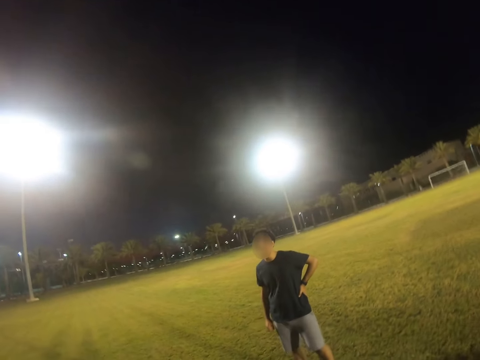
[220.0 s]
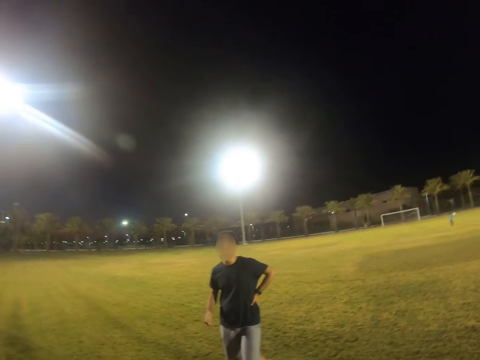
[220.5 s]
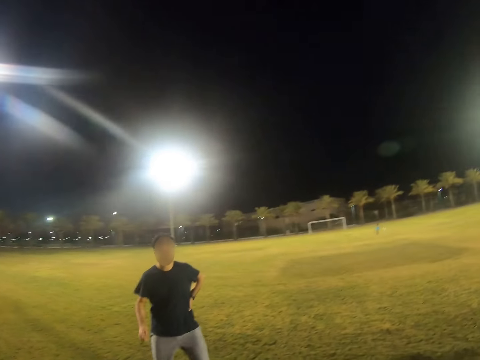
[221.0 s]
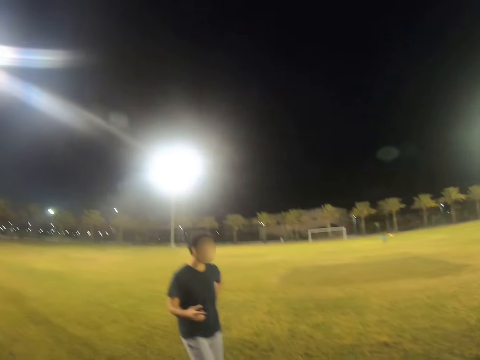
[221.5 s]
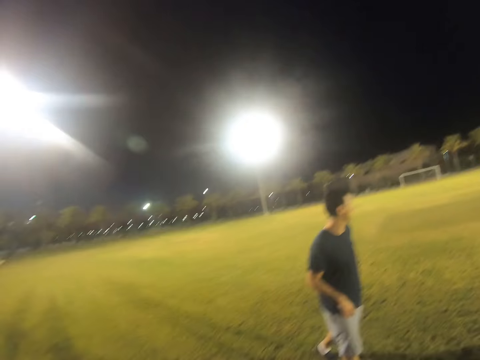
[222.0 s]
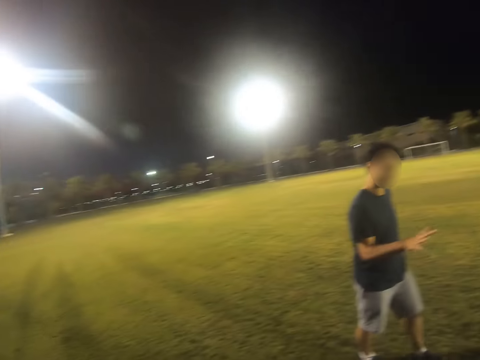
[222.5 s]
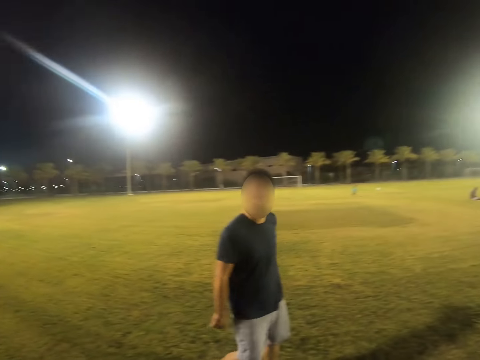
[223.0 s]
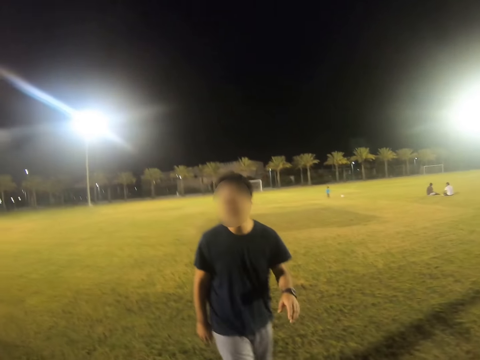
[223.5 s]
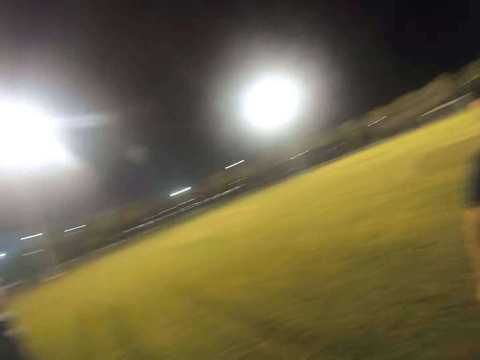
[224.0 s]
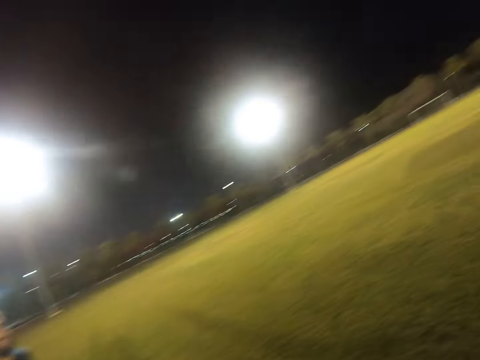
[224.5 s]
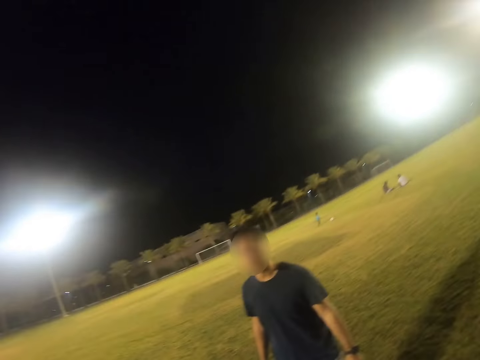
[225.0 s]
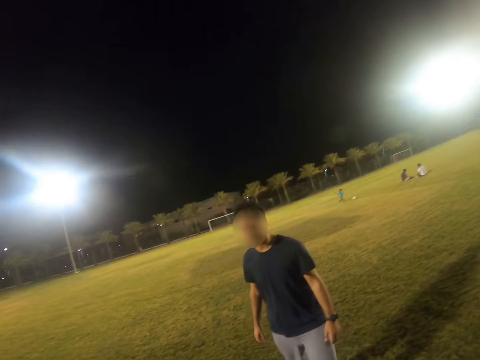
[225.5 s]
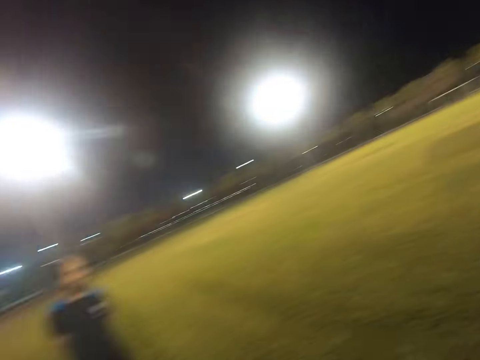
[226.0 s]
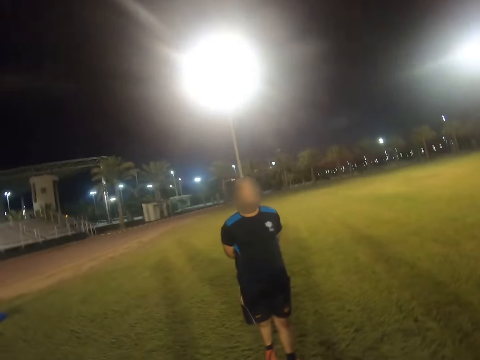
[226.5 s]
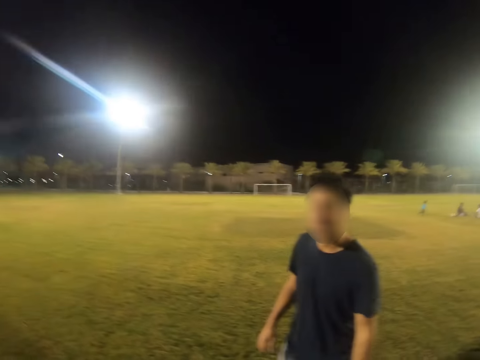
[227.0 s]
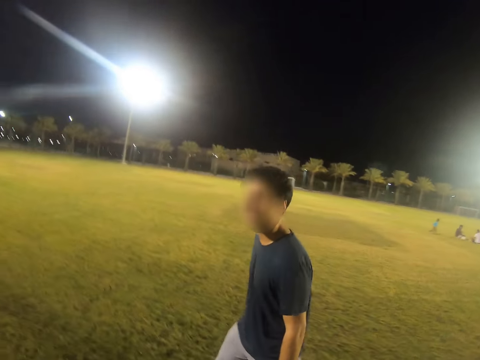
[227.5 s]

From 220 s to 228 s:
A man walks in the field.

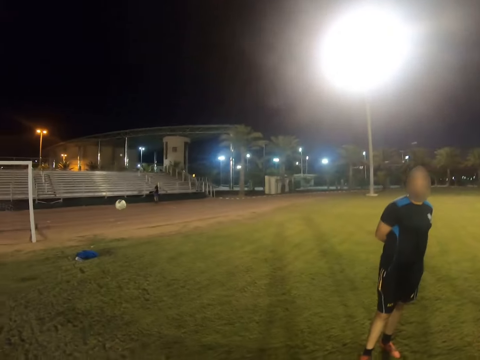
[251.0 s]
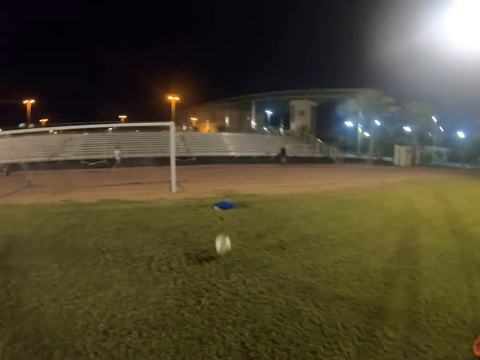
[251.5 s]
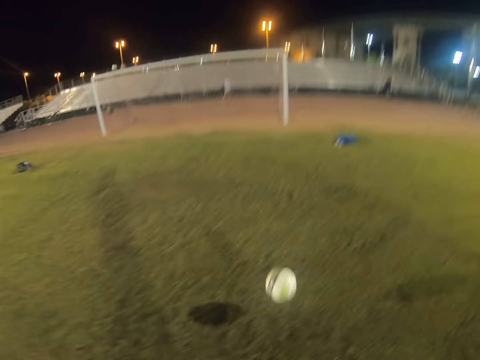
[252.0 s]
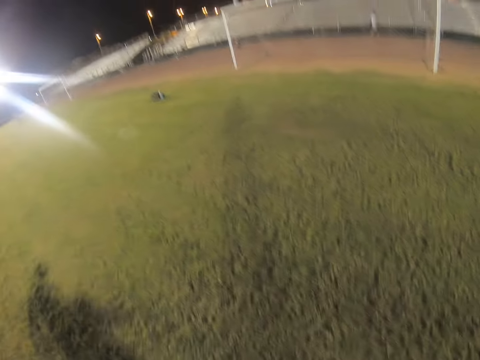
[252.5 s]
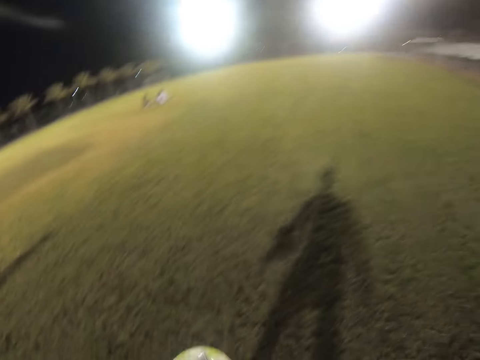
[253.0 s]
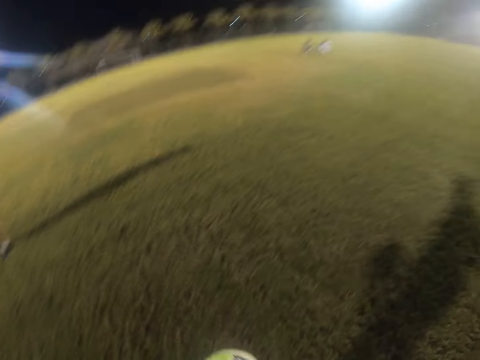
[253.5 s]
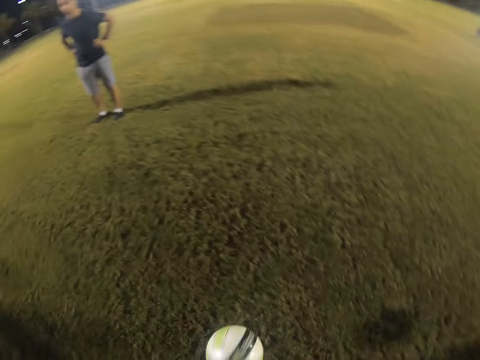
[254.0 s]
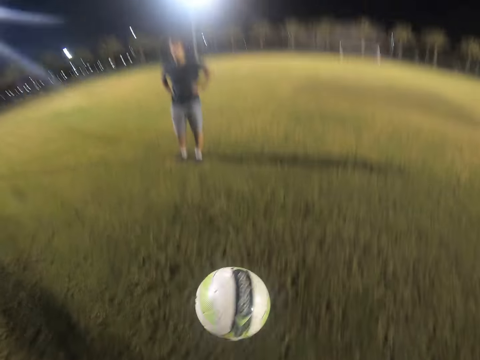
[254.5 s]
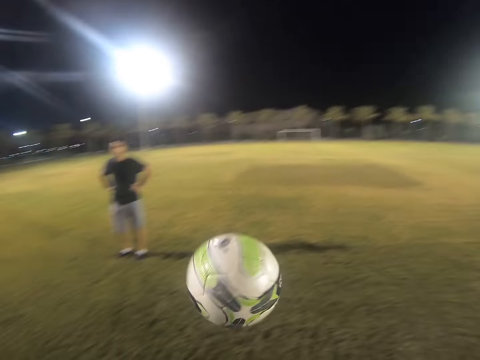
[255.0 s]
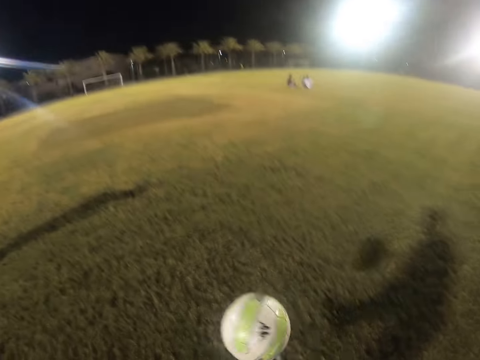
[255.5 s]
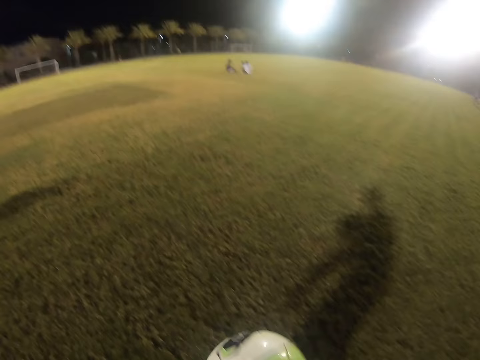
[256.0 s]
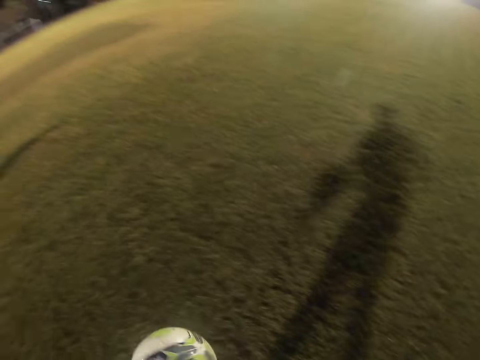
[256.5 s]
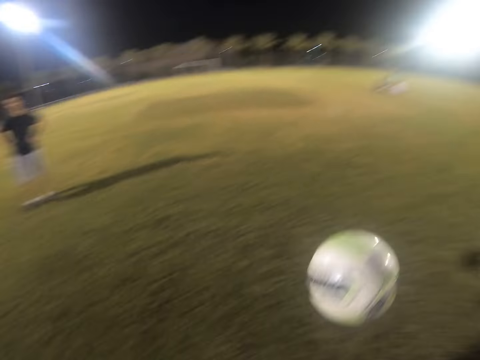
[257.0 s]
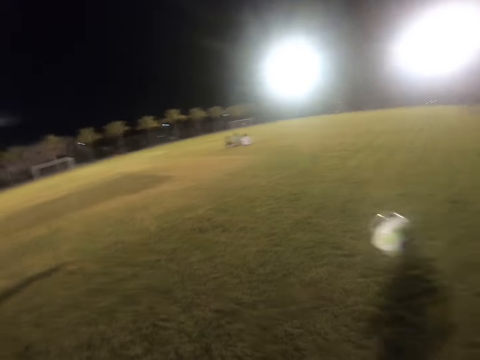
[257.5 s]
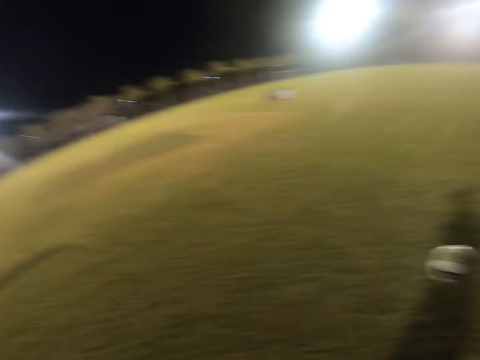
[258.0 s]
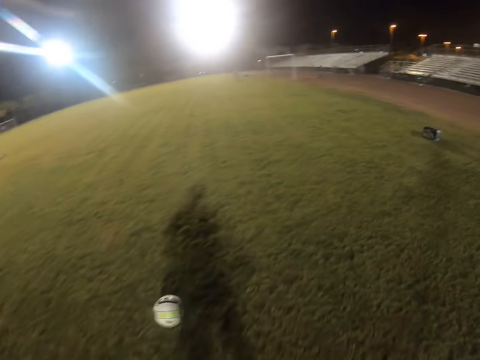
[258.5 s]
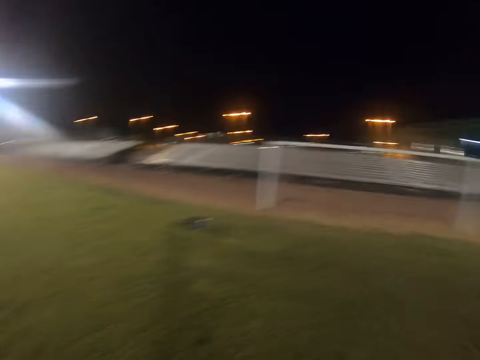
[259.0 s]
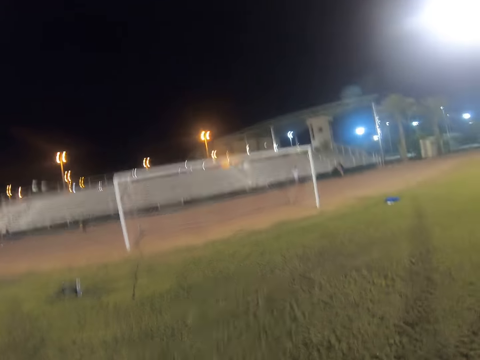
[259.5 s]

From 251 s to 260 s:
The camera wearer dribbles the ball. They play with the ball.

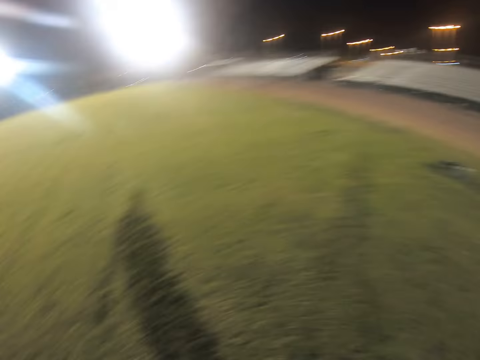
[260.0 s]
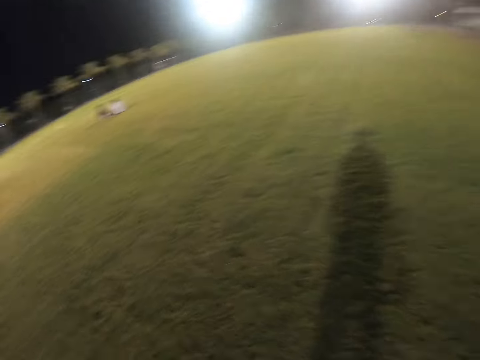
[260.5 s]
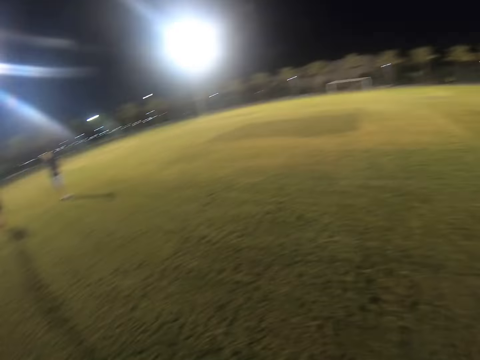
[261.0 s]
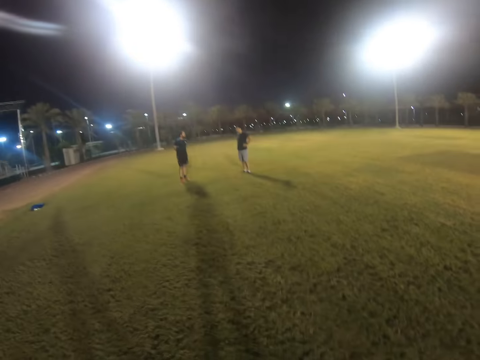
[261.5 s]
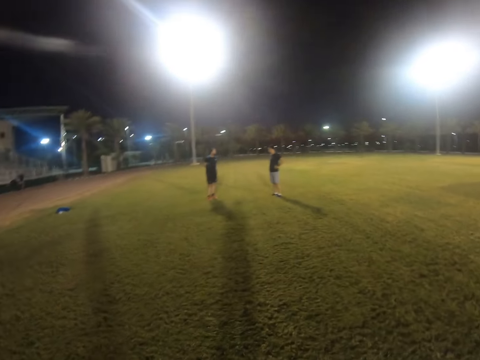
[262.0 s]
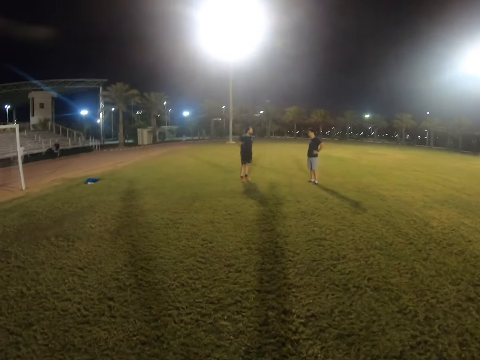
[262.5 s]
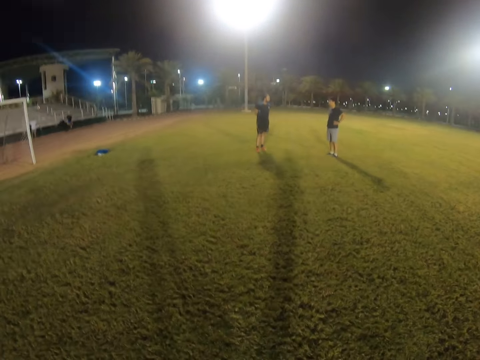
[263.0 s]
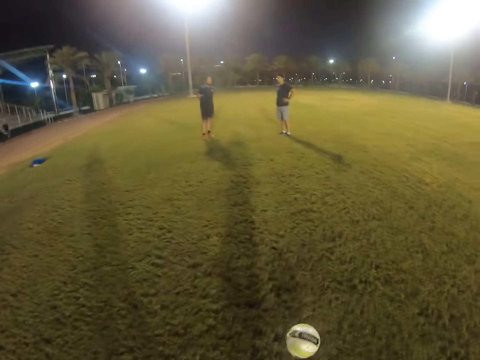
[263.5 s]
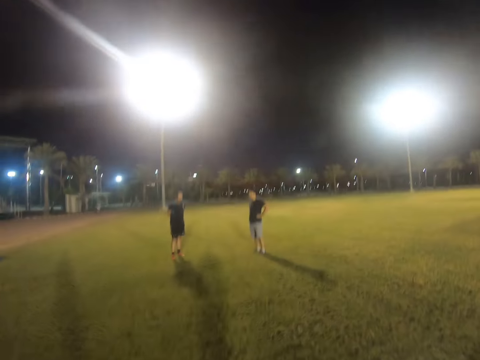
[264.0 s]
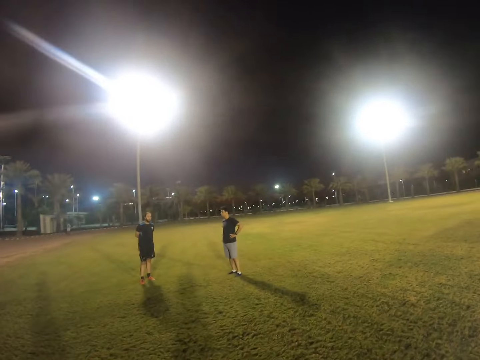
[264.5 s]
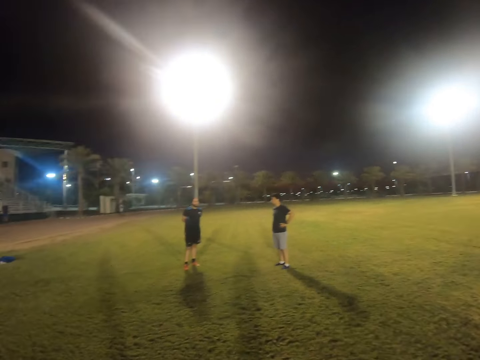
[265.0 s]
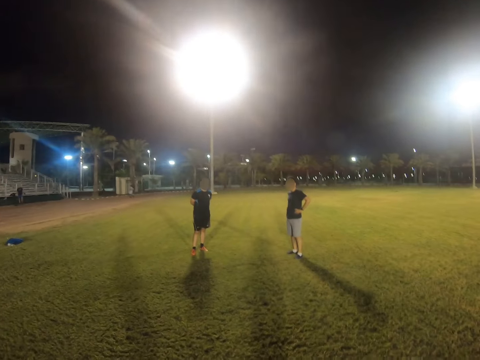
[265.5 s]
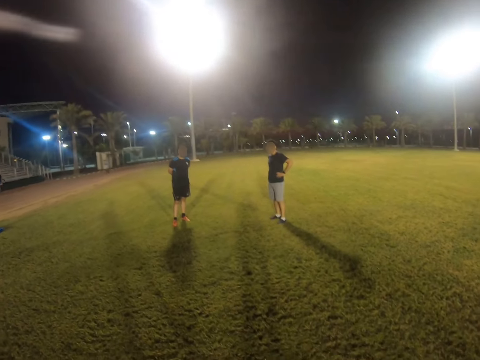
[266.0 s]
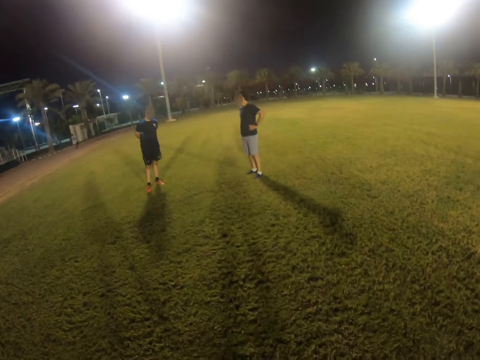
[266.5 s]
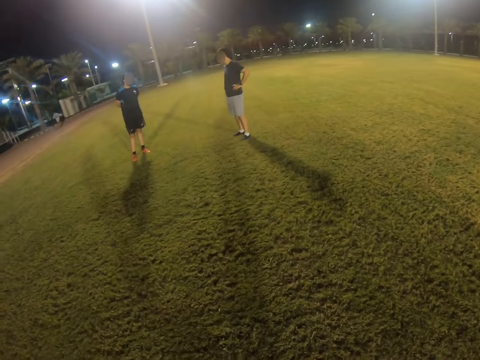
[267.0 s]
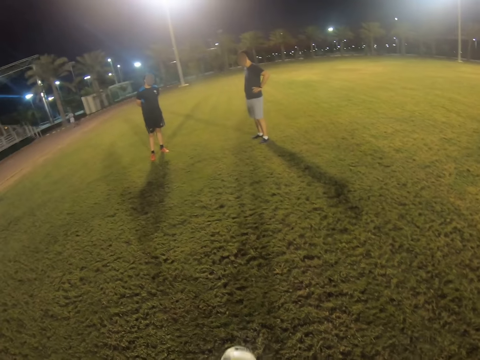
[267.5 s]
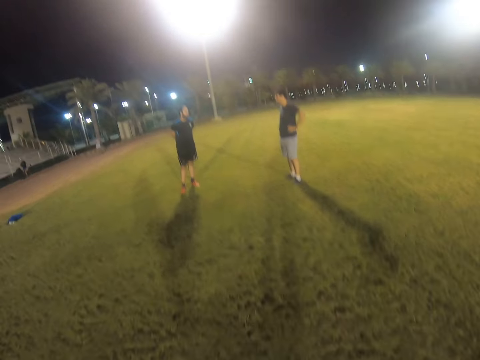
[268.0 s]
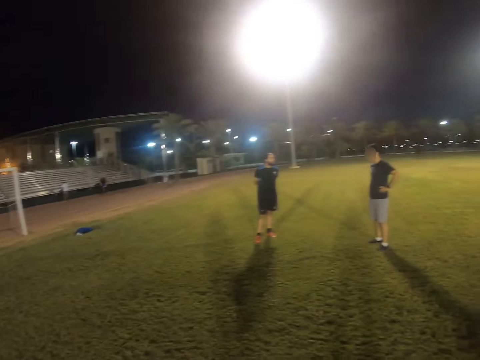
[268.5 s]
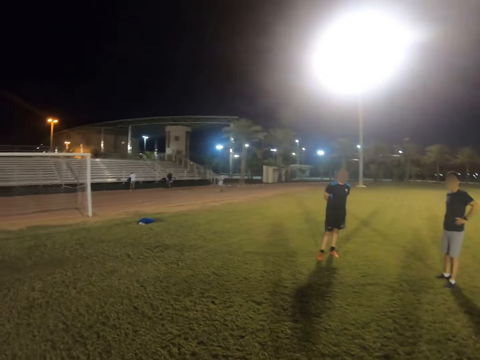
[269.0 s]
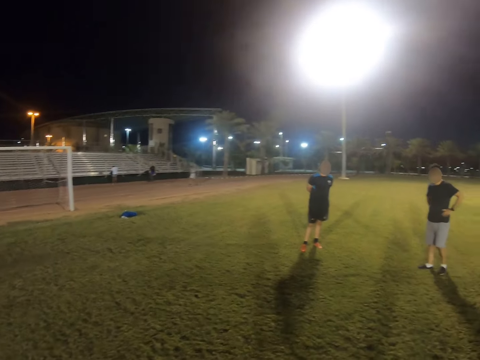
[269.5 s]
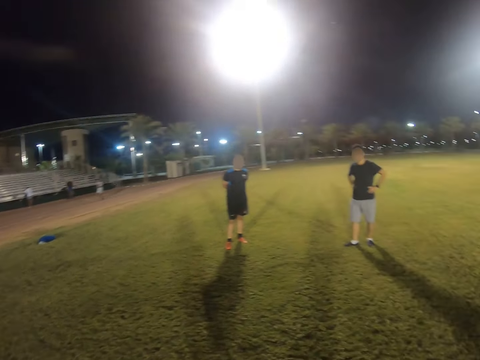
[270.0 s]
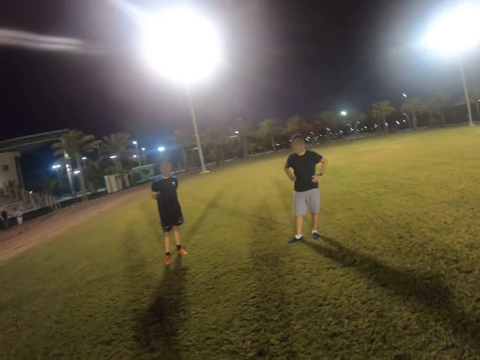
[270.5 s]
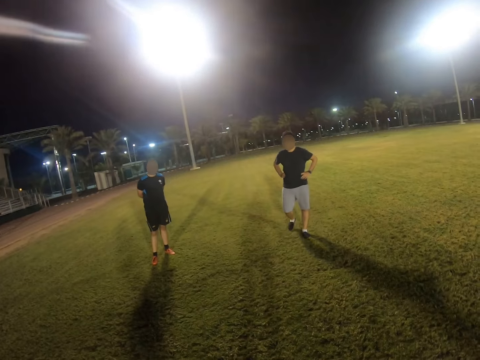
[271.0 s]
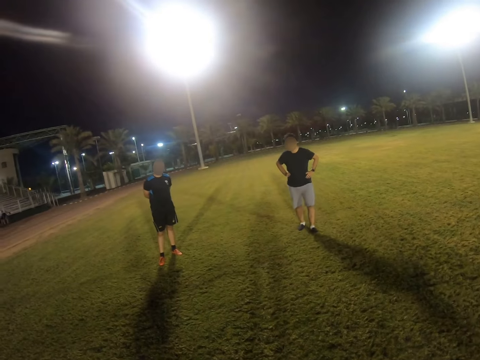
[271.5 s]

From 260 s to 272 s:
The camera wearer walks in the field.
